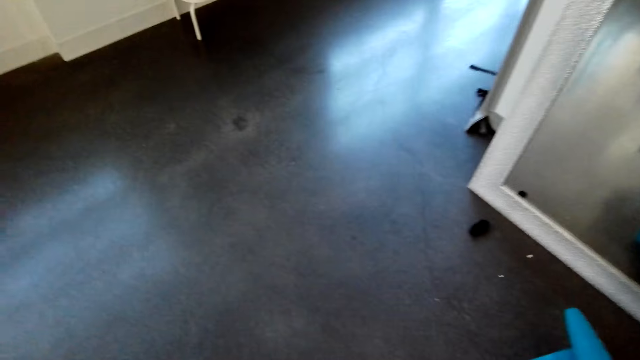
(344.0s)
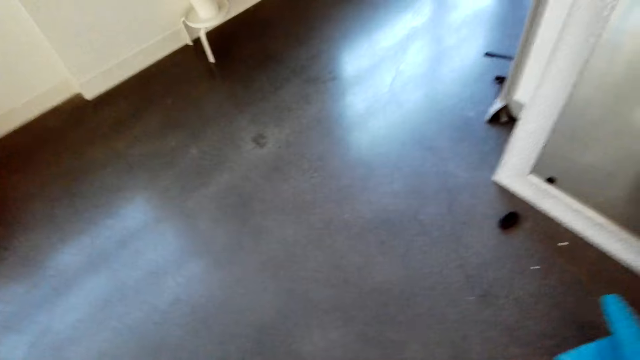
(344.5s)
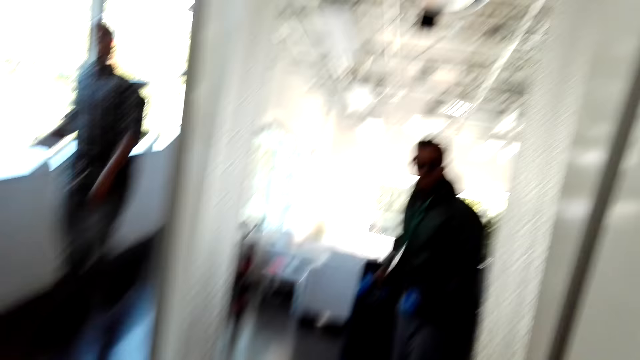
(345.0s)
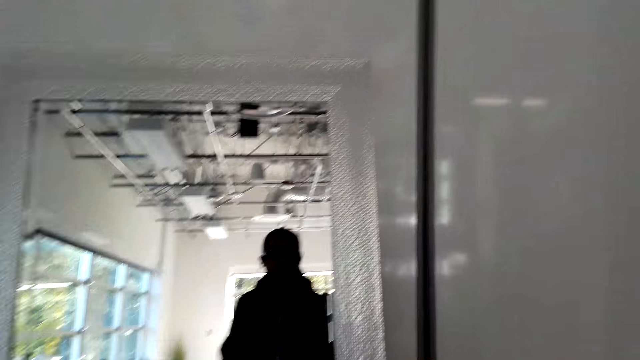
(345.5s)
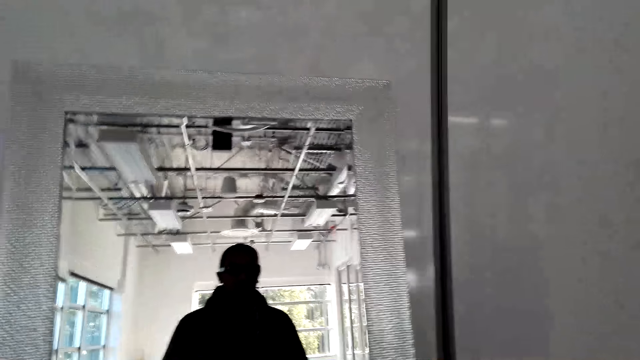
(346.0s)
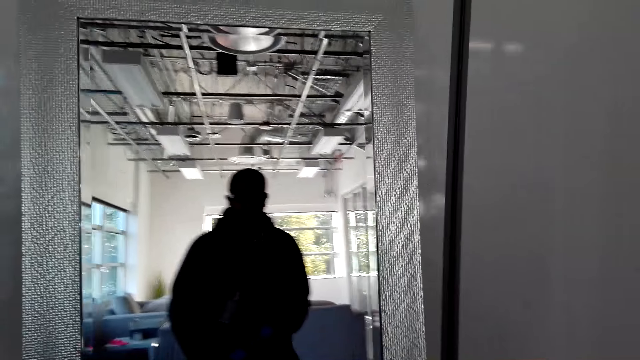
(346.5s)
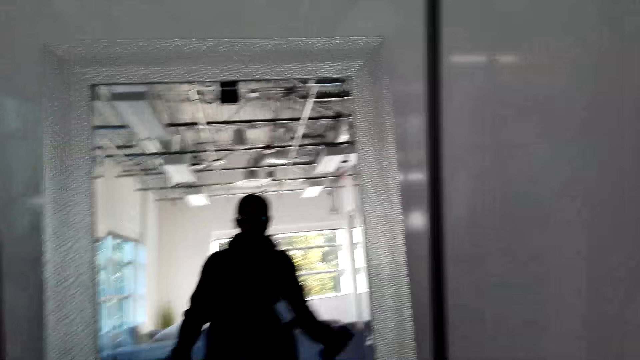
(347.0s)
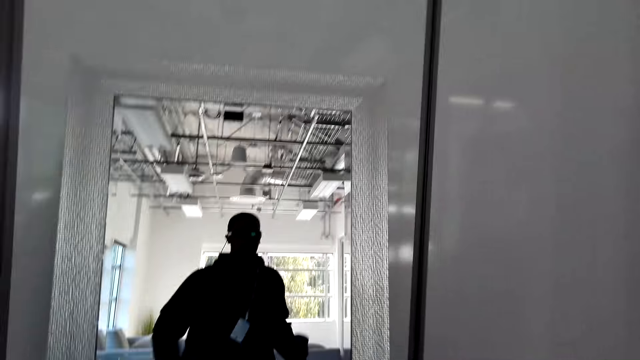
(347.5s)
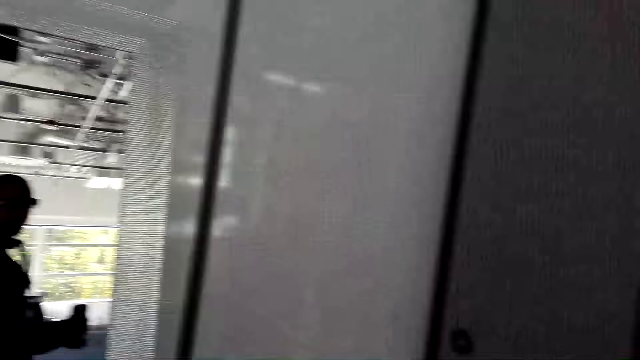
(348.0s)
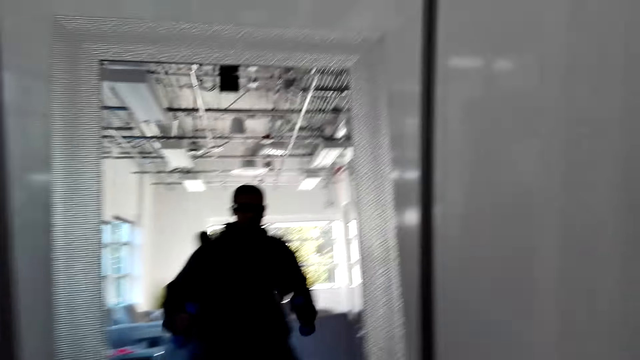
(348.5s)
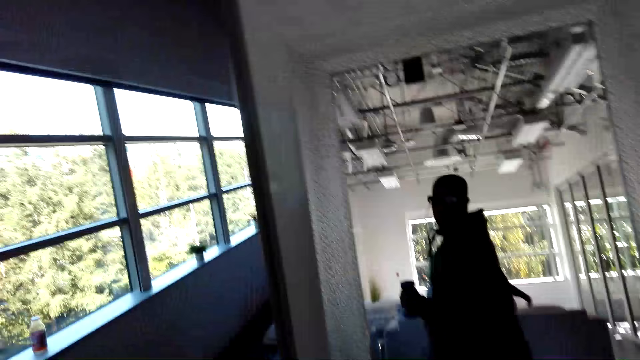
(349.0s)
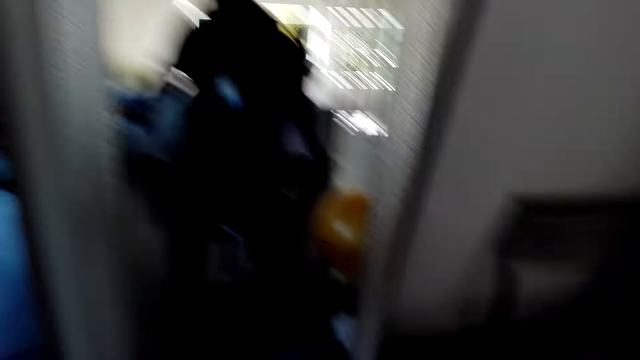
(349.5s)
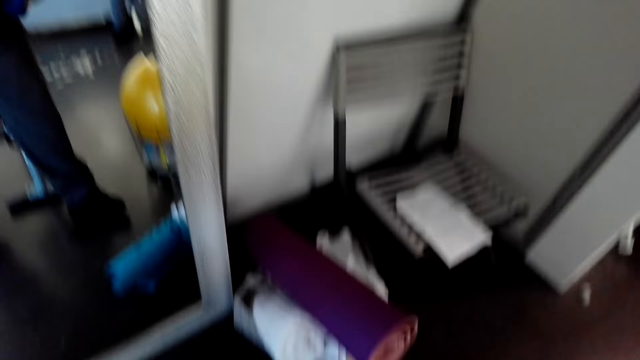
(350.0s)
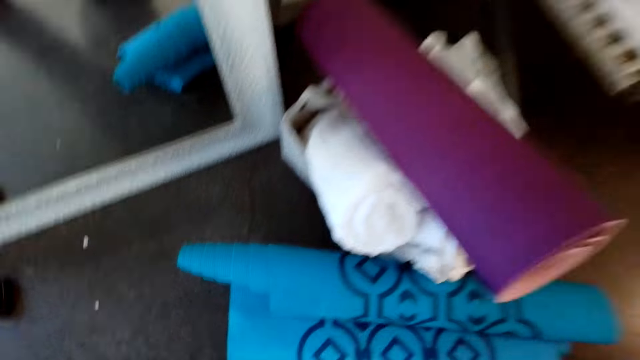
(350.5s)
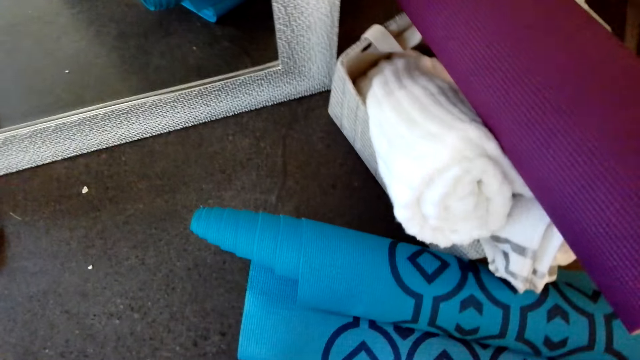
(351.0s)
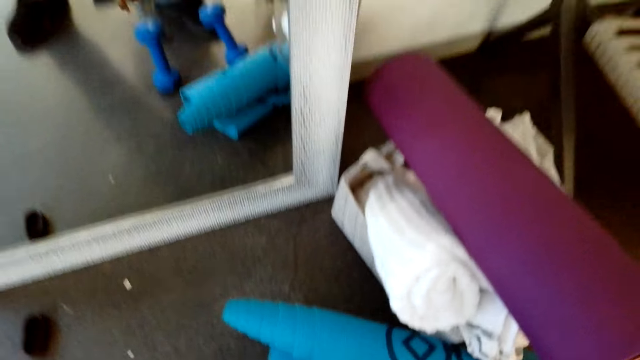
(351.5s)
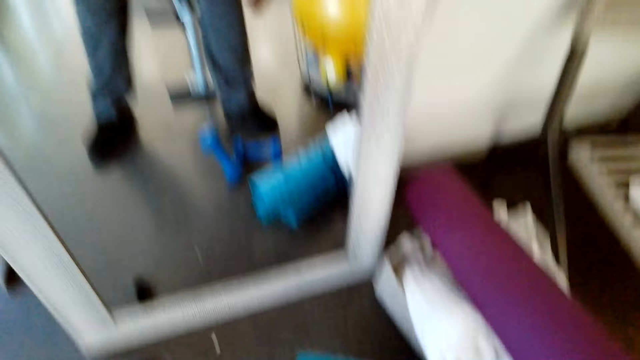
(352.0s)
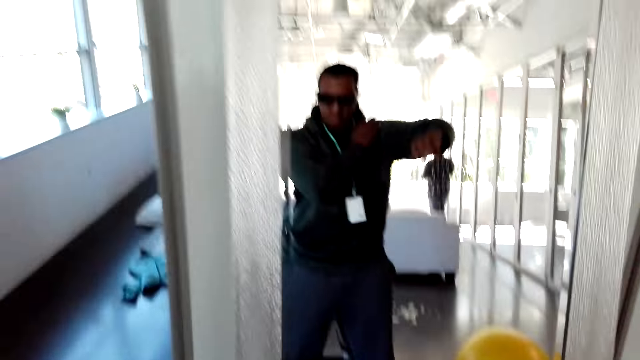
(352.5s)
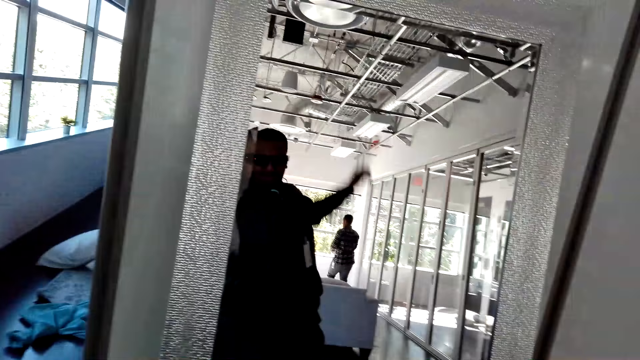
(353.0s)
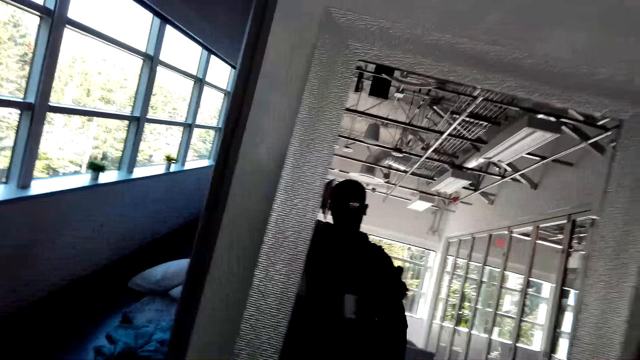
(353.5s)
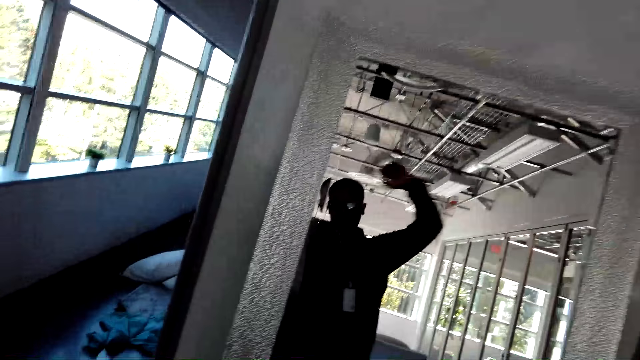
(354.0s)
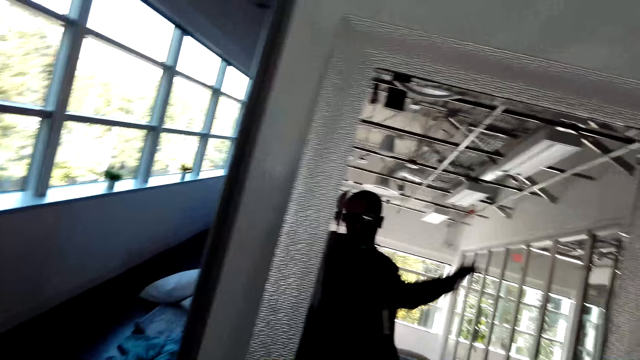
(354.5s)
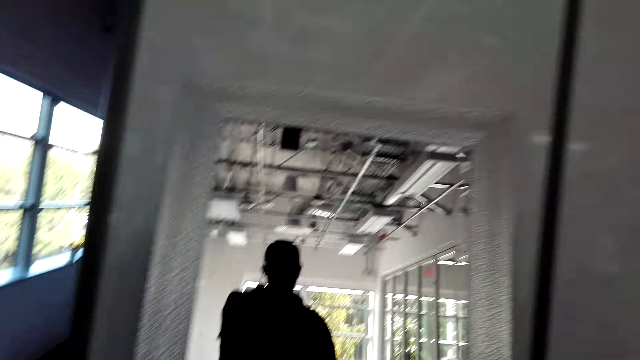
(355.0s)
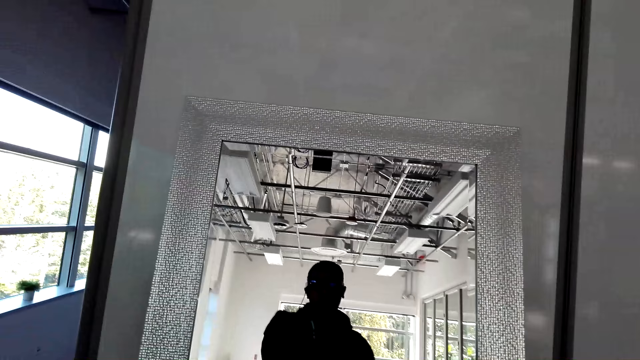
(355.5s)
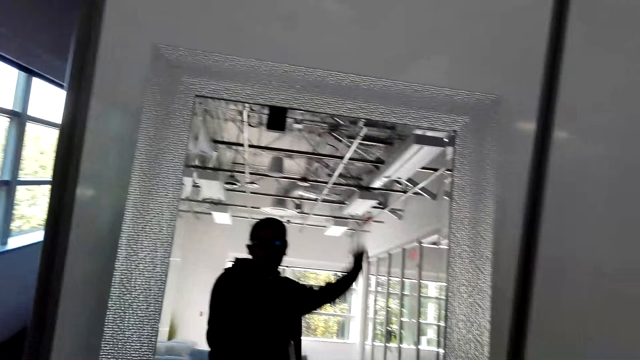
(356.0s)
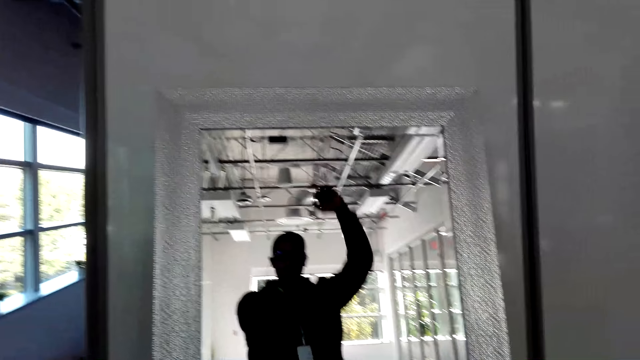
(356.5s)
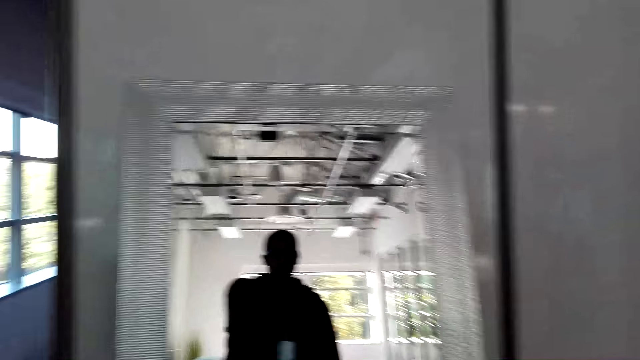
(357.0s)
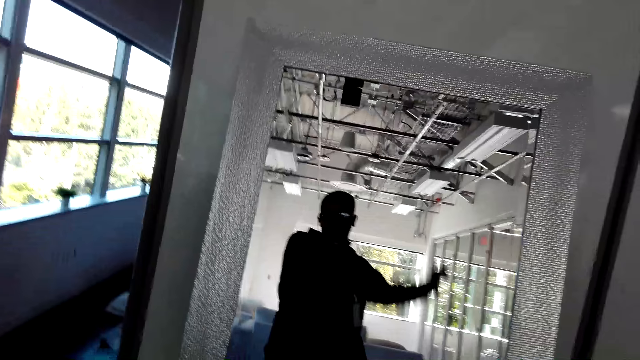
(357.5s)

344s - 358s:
The camera wearer stands in front of a mirror. He exercises with the dumbbells in the house. He puts down the dumbbells. He moves his hand. A man walks towards a window.

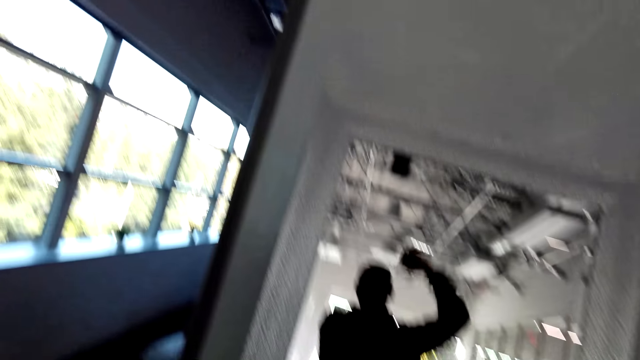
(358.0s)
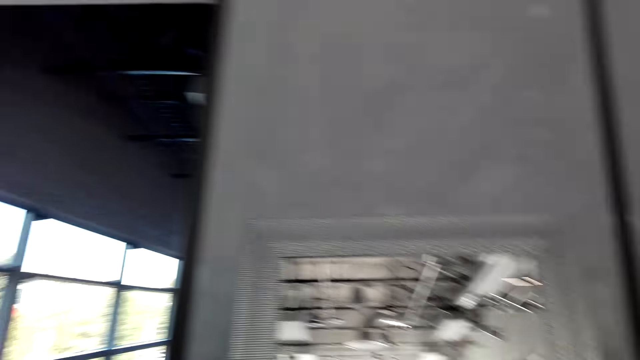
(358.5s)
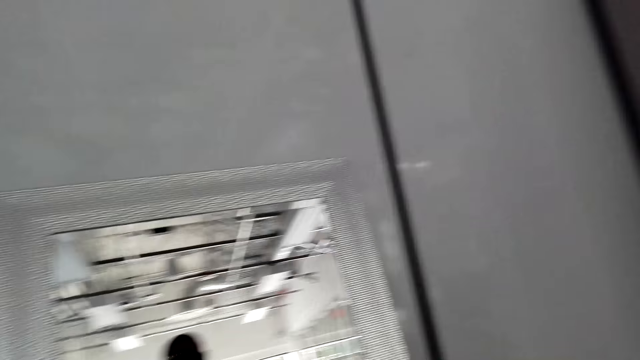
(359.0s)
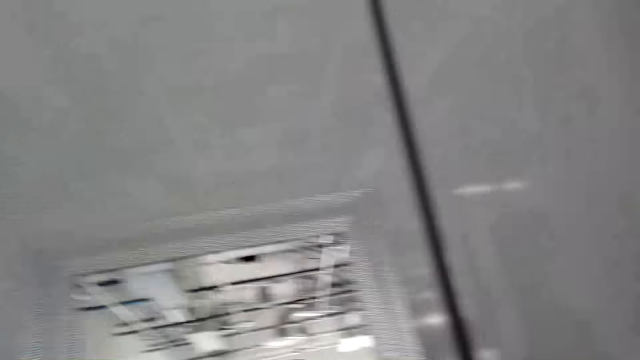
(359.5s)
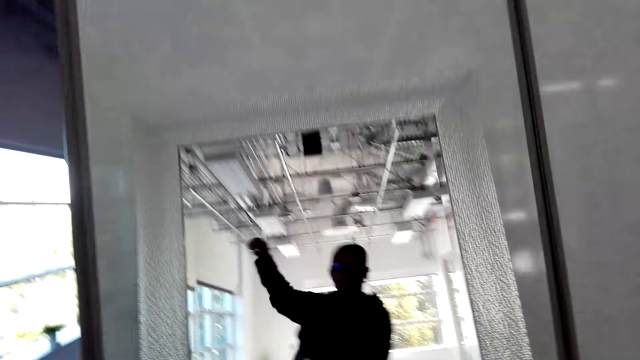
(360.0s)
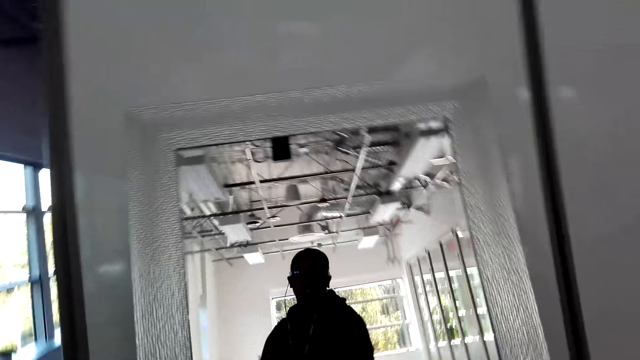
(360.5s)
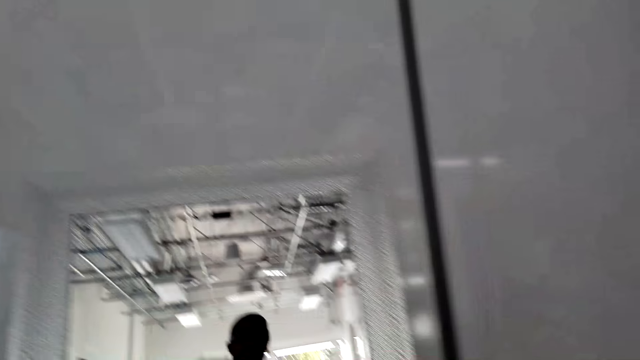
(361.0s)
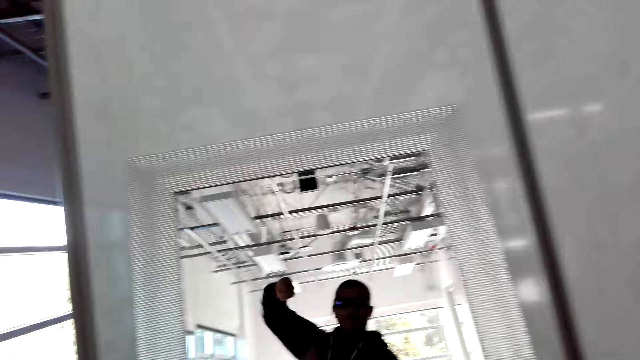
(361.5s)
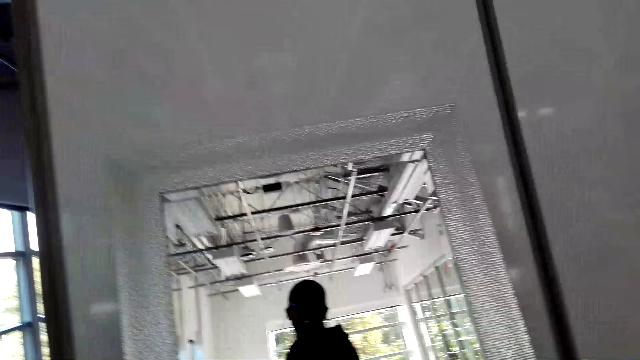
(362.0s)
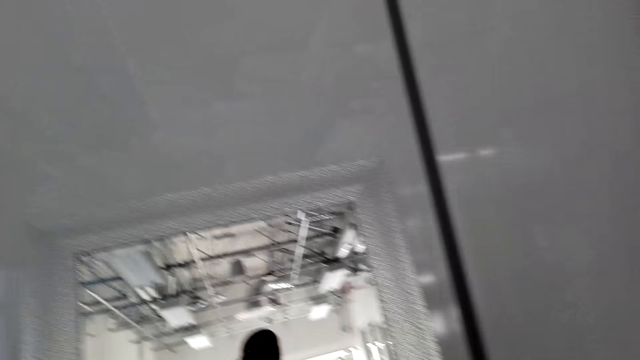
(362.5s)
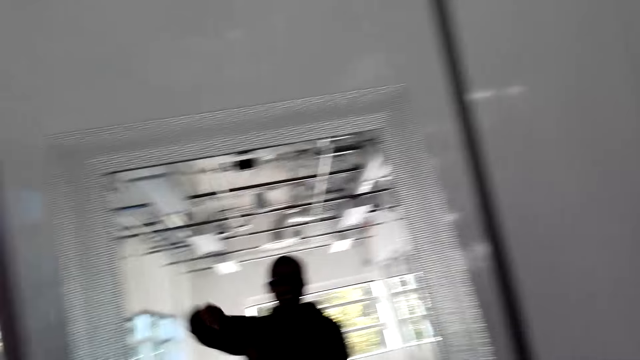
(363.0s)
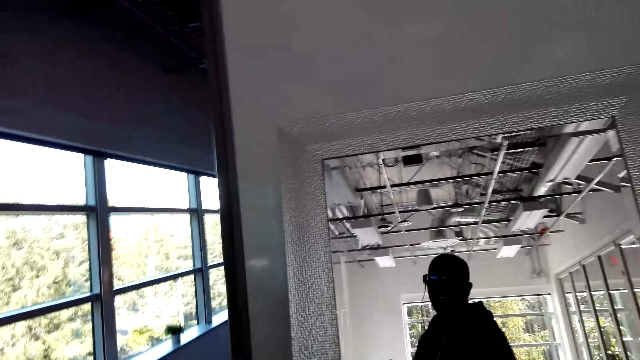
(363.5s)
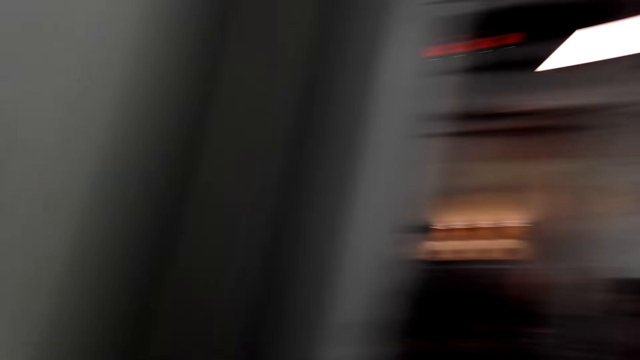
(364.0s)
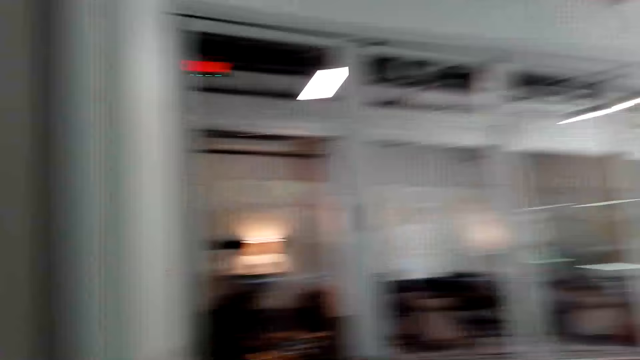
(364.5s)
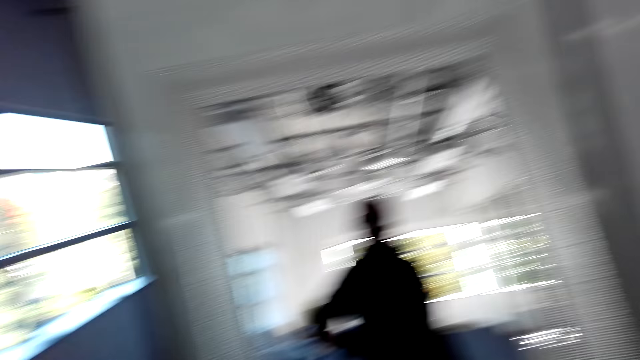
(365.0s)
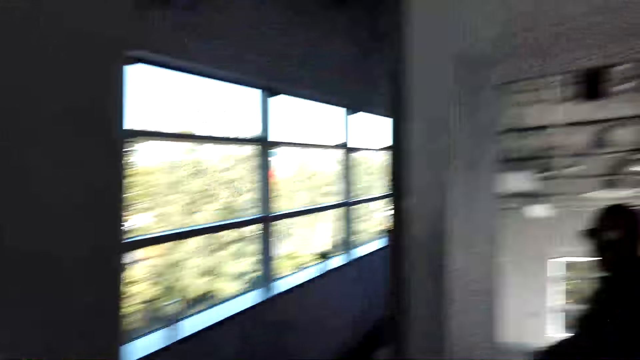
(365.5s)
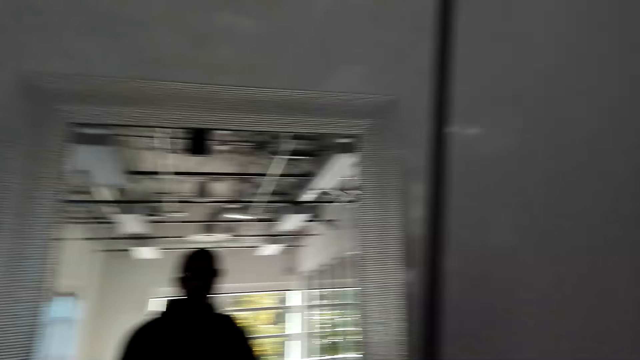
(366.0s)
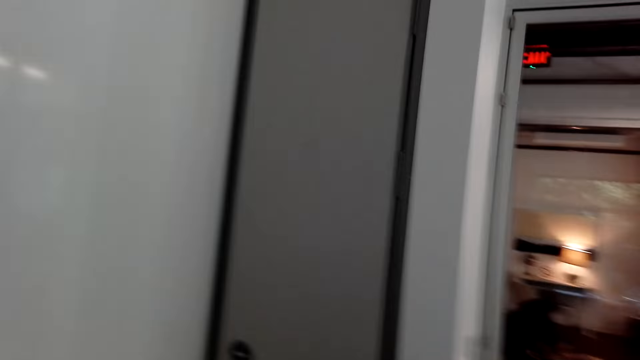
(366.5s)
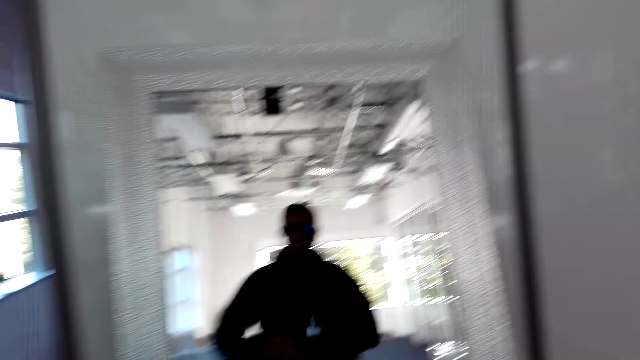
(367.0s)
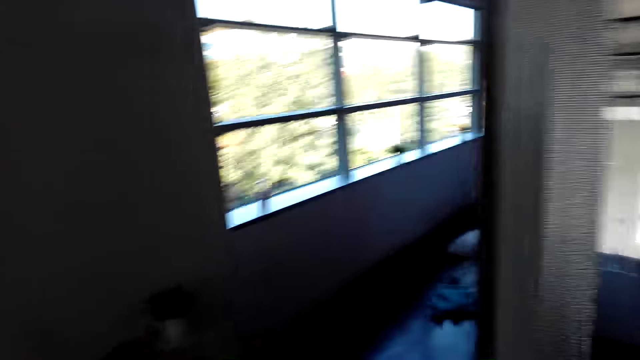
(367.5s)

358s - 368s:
The camera wearer moves the other hand. They do exercise.
